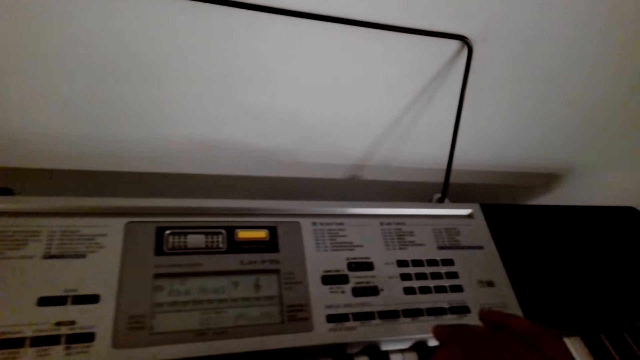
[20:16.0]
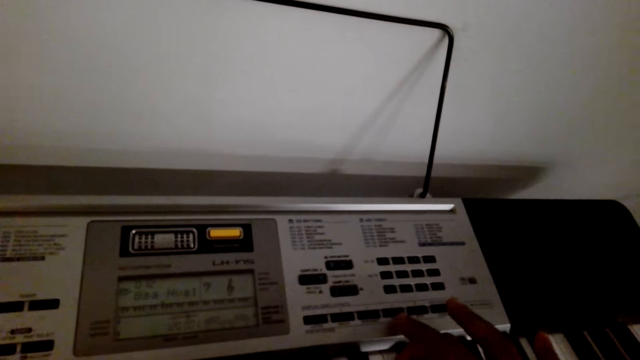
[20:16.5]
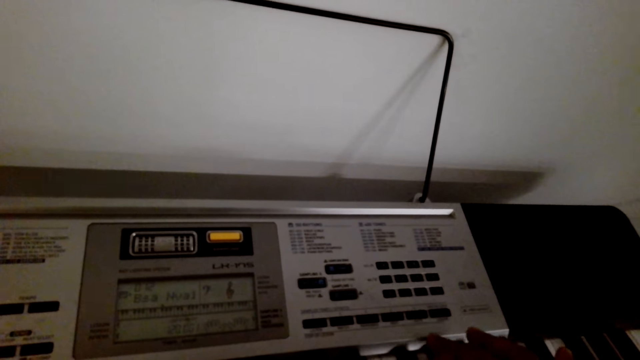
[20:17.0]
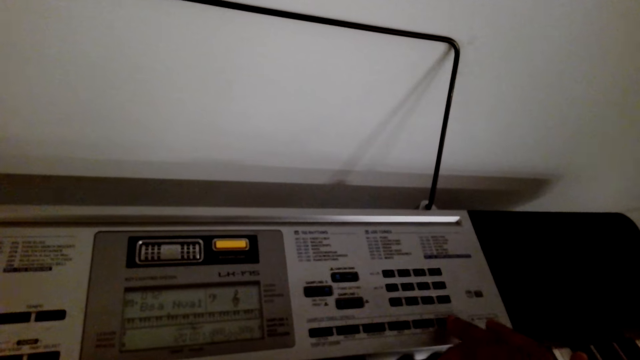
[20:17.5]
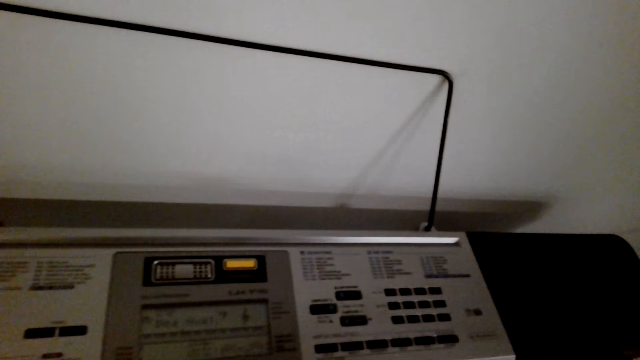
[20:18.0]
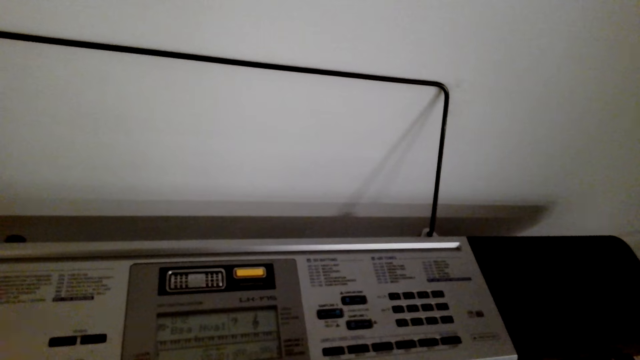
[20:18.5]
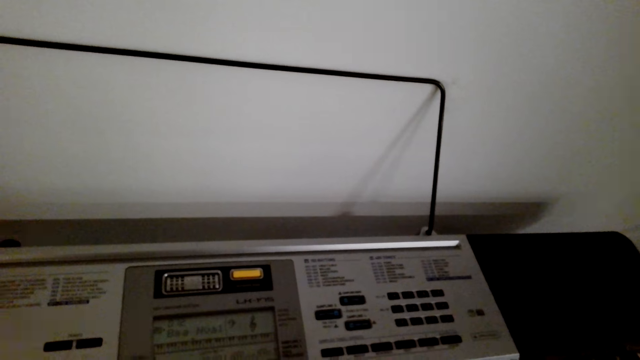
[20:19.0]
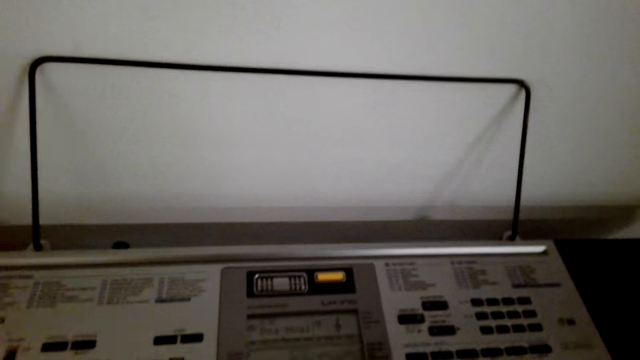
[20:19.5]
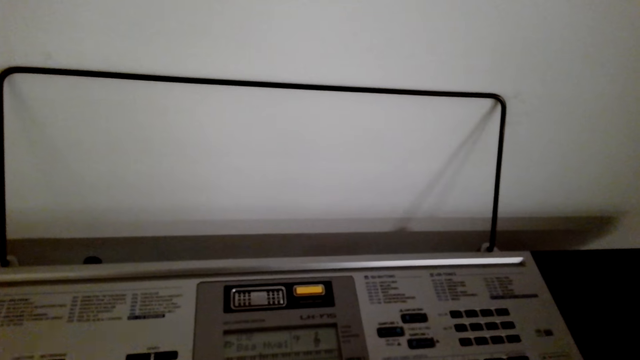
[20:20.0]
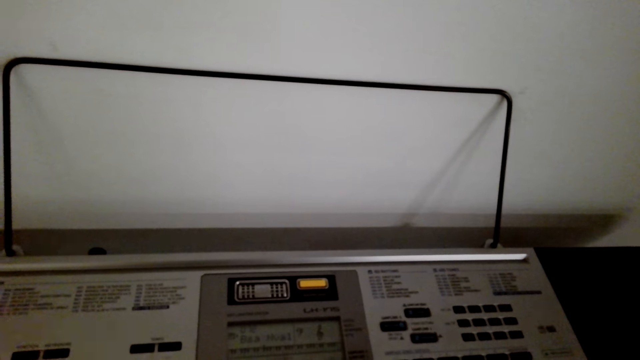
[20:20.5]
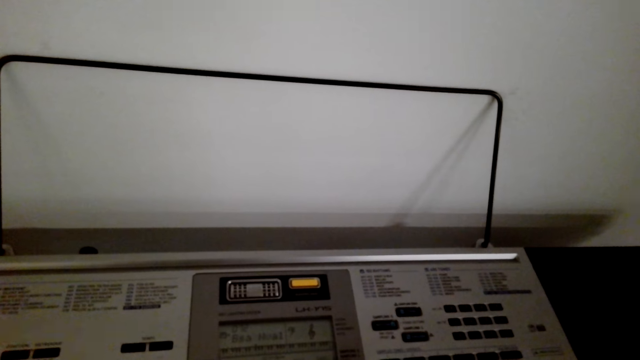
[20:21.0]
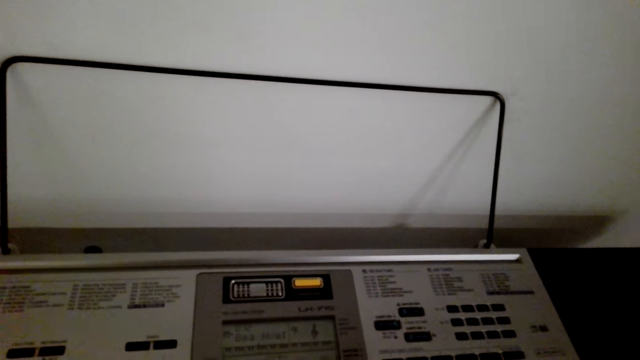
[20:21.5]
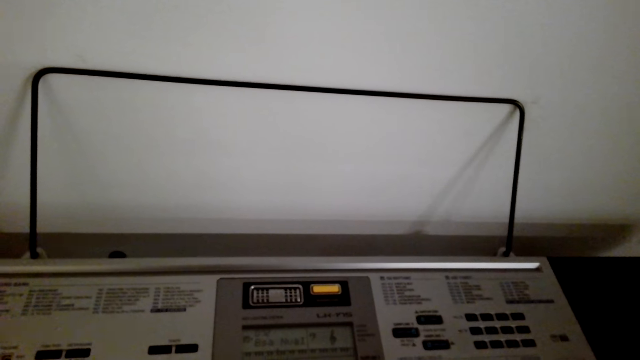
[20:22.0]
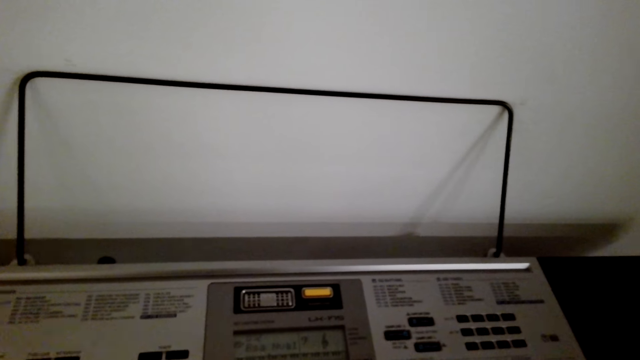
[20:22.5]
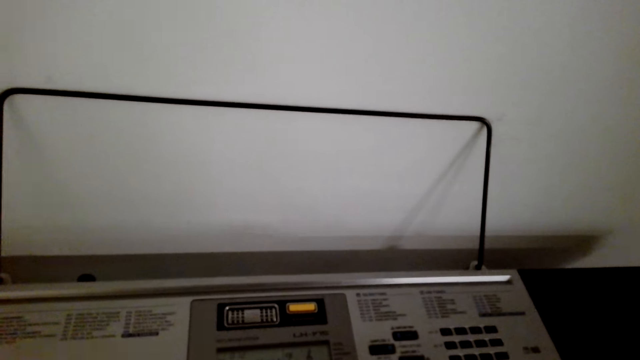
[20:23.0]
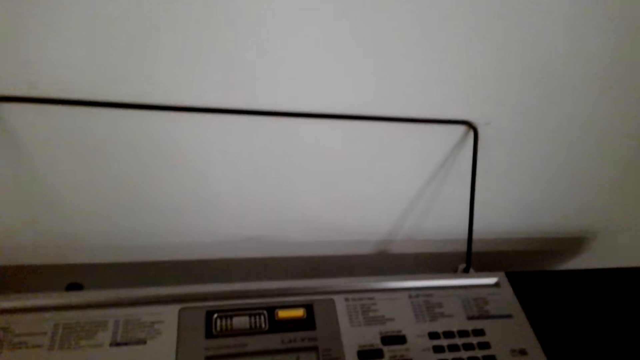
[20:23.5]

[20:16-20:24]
The camera wearer presses a button on the piano.

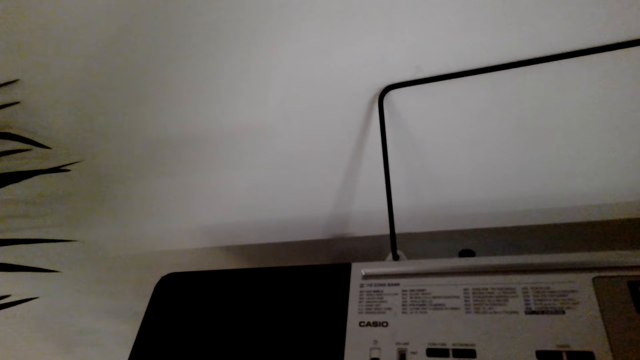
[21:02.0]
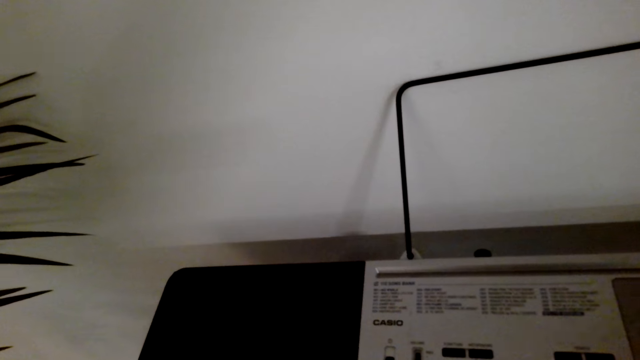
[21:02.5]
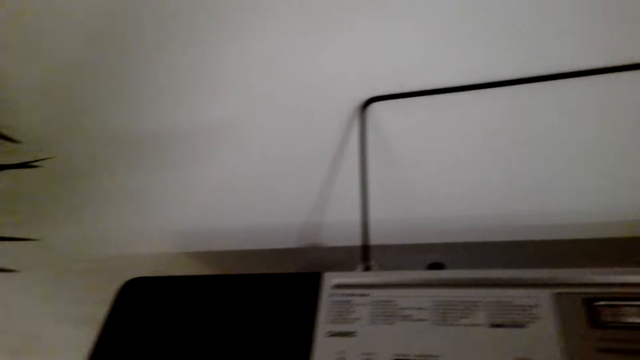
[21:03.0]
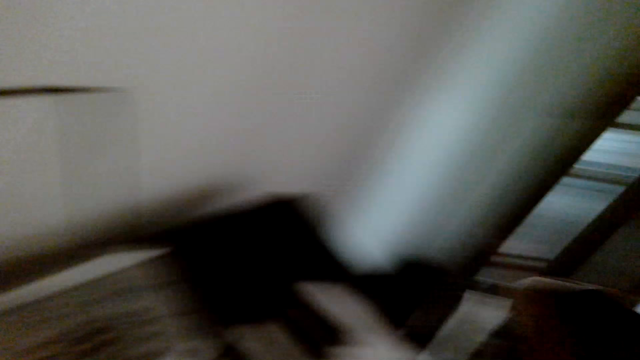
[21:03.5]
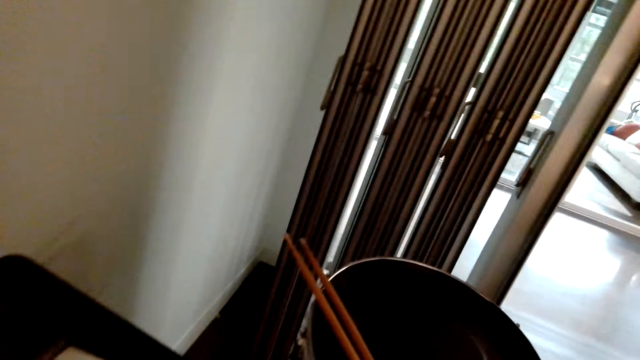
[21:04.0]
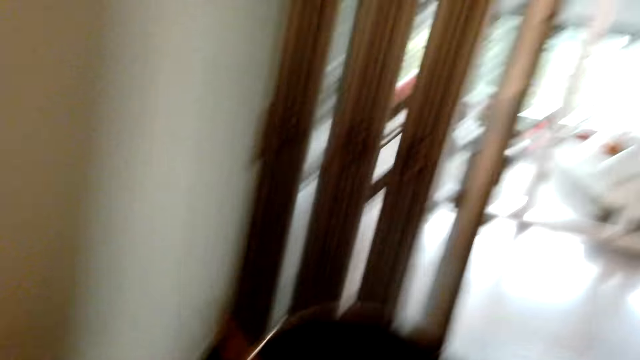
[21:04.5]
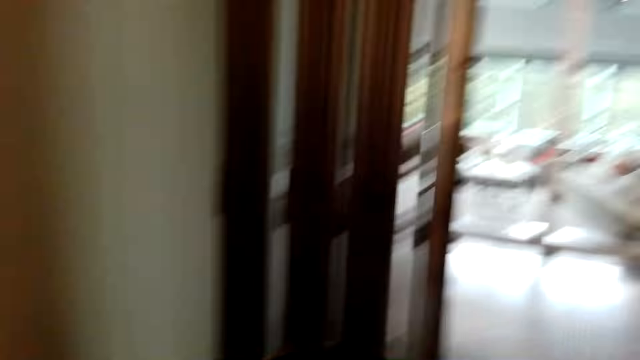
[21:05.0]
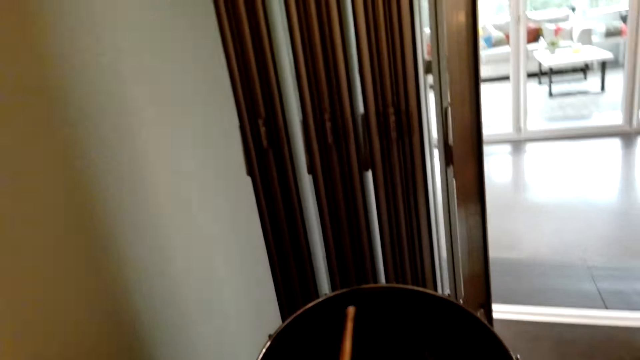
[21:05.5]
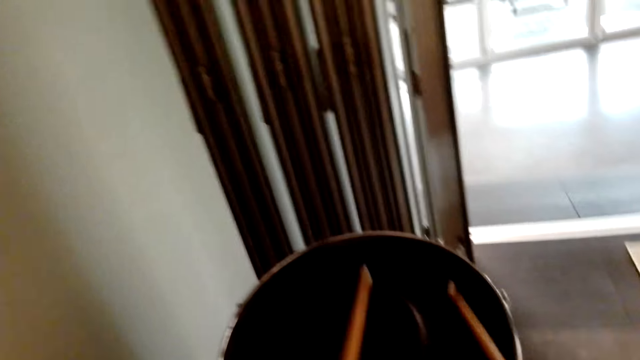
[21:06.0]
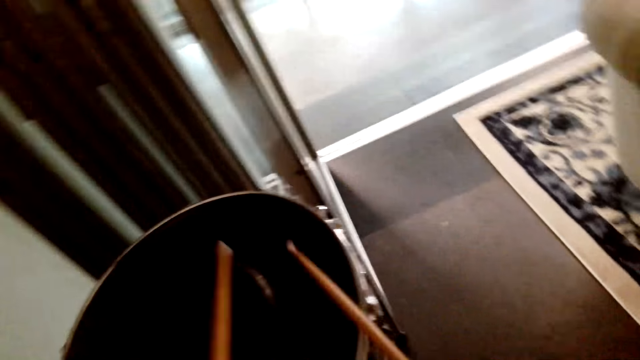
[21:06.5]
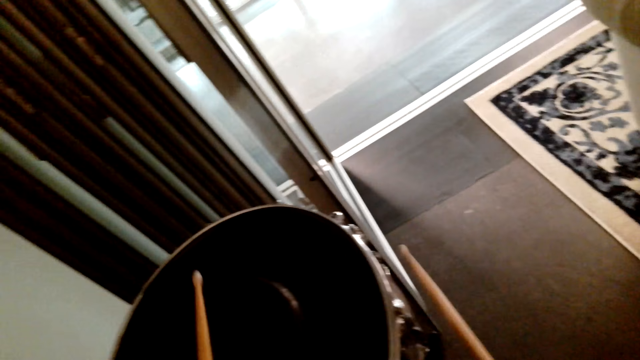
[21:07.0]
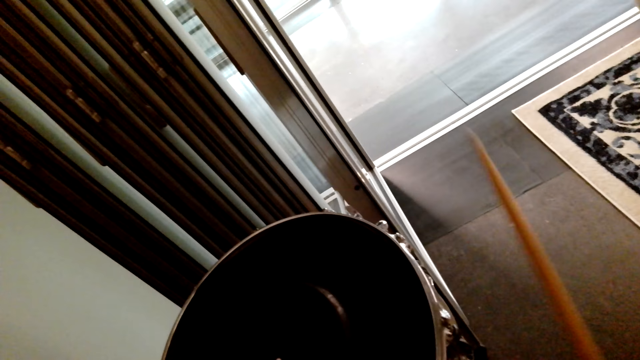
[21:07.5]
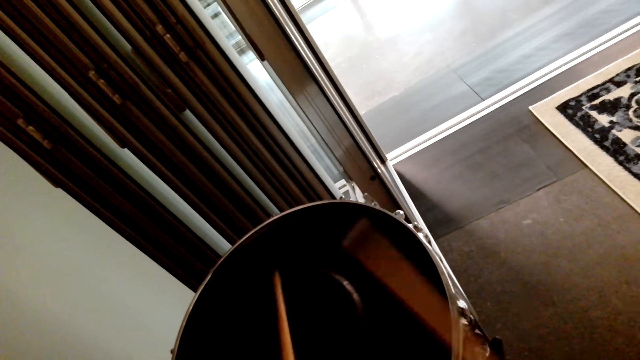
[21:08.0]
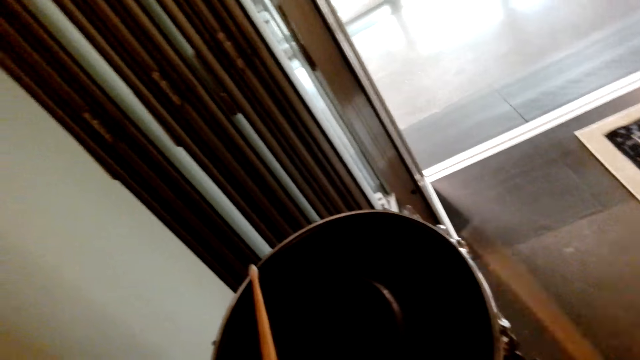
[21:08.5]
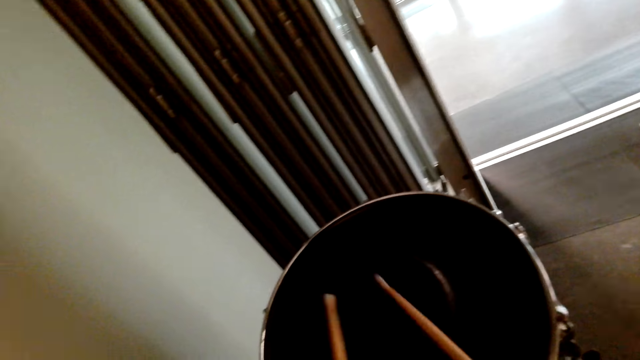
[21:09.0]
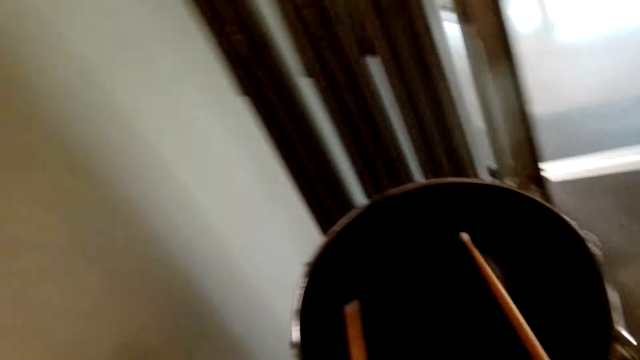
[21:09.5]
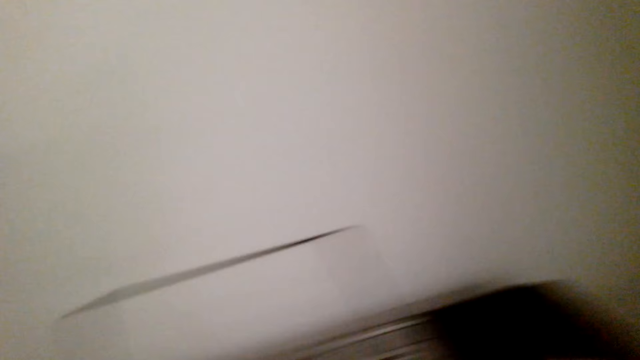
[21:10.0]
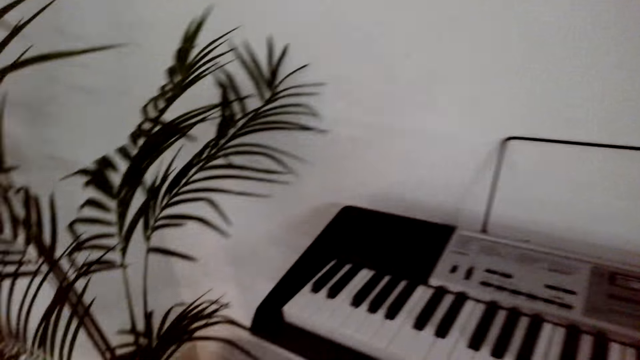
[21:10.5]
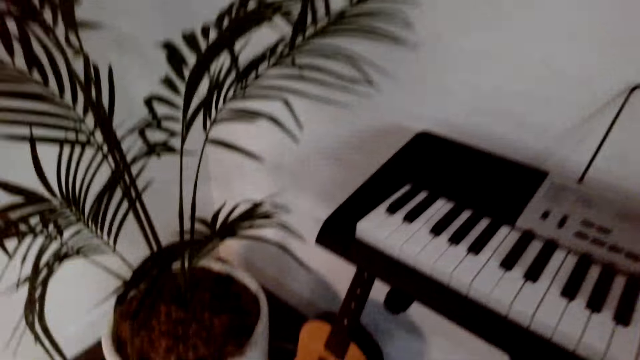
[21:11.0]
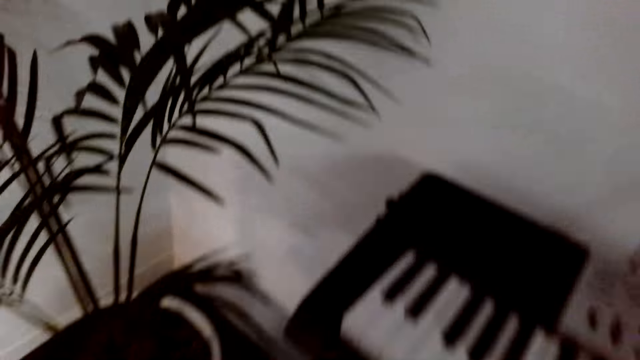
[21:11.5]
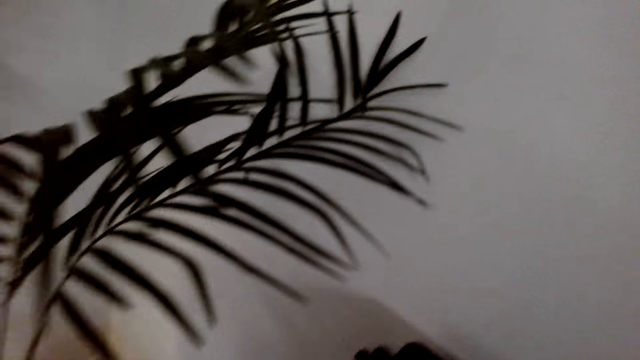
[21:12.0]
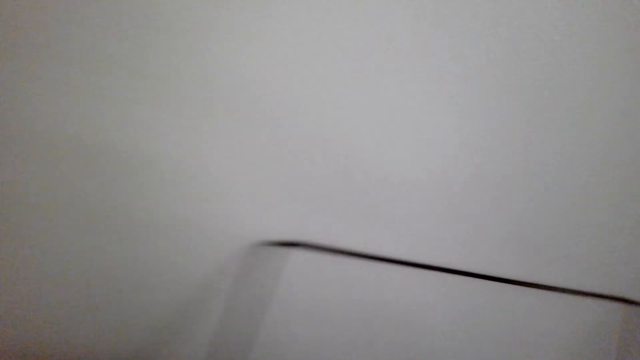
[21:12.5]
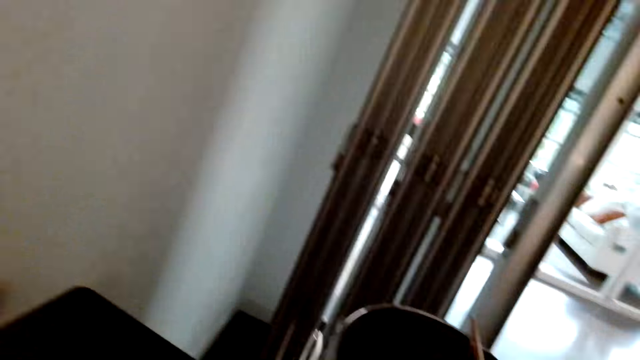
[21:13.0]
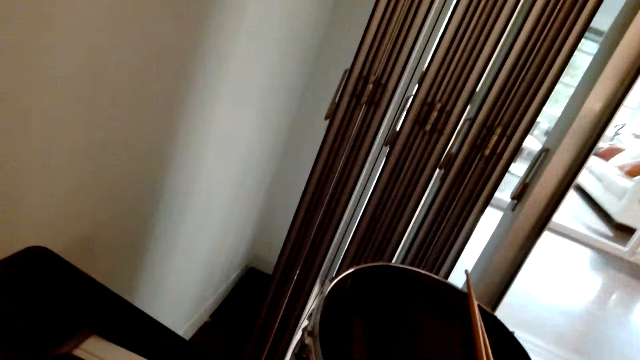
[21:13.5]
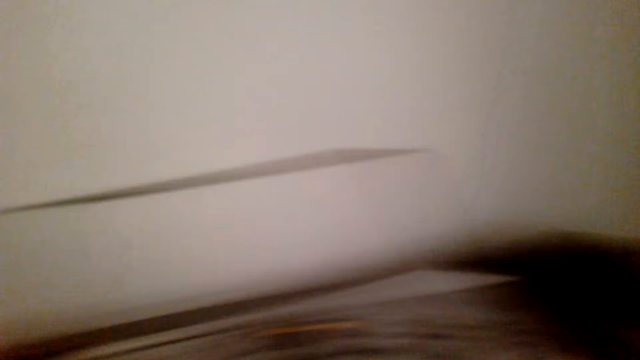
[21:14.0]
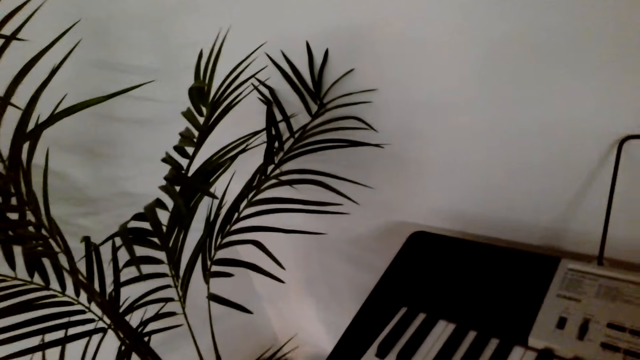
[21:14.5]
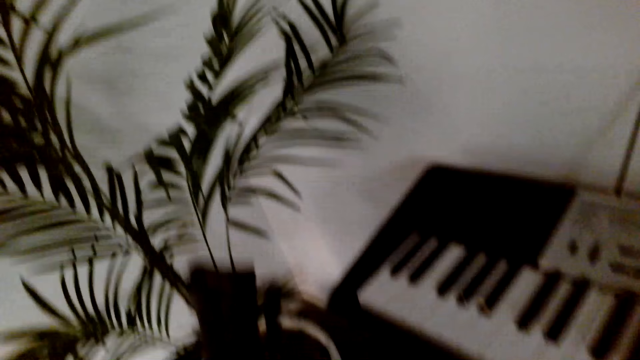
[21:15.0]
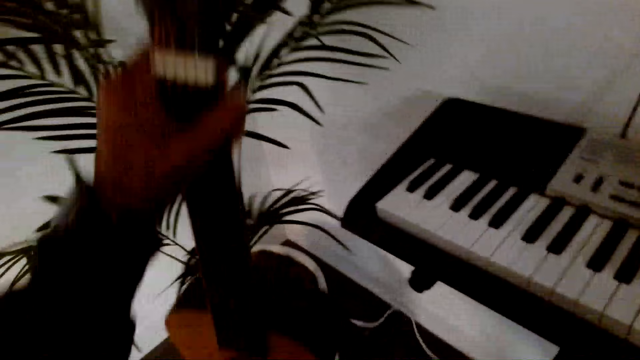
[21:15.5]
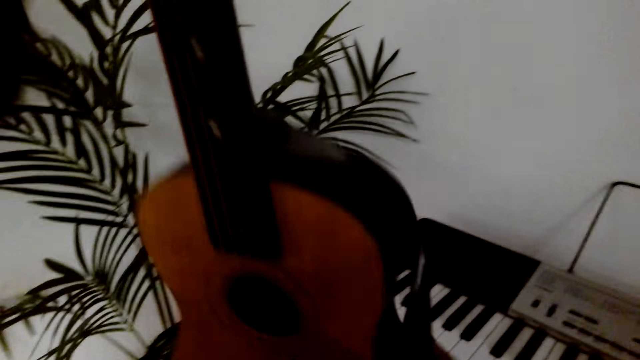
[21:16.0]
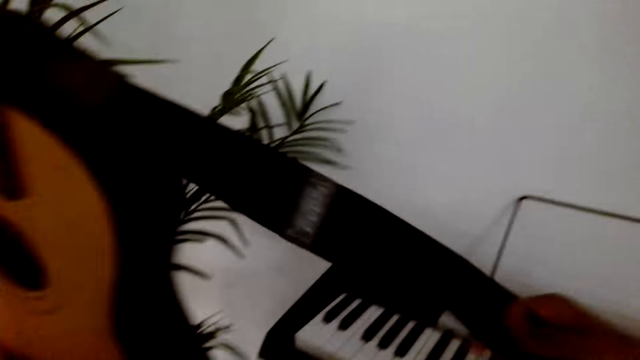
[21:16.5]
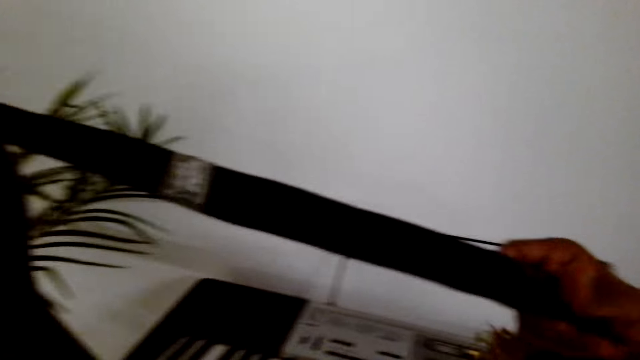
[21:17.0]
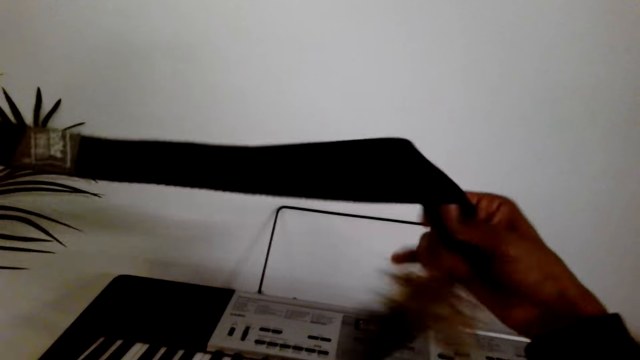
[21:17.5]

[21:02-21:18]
The camera wearer moves in the room. They pick up a drum stick from the drum. They play the drum with the stick. They move in the room. They pick up a guitar from the floor. They hold the guitar strap.
